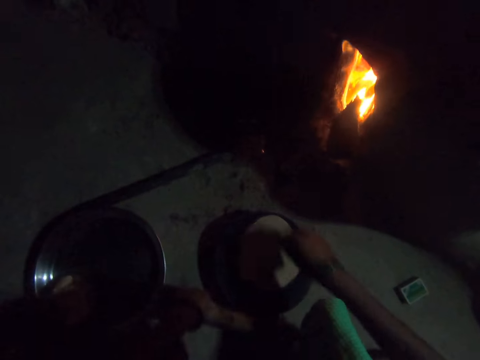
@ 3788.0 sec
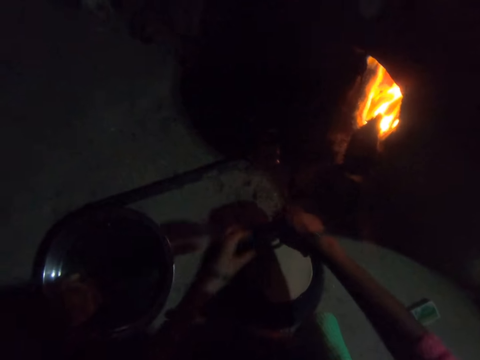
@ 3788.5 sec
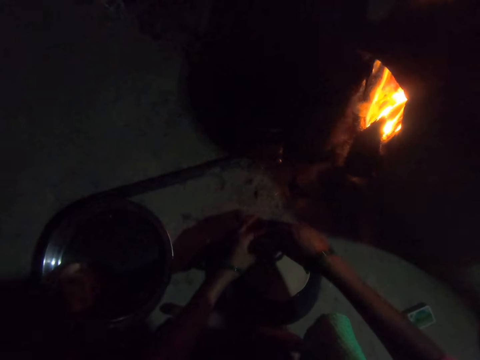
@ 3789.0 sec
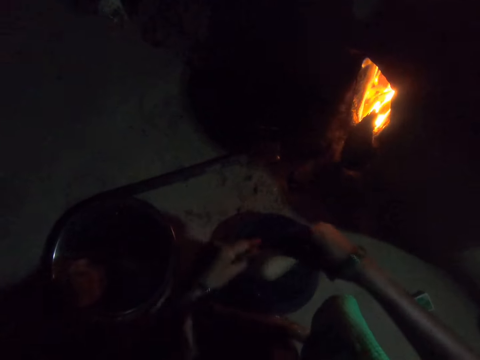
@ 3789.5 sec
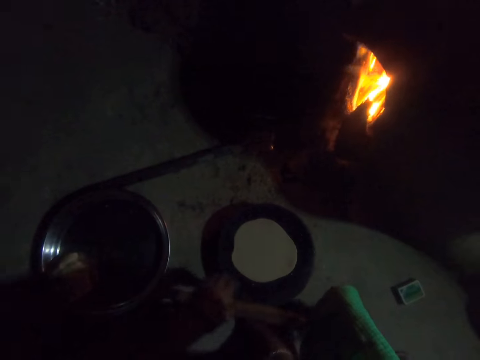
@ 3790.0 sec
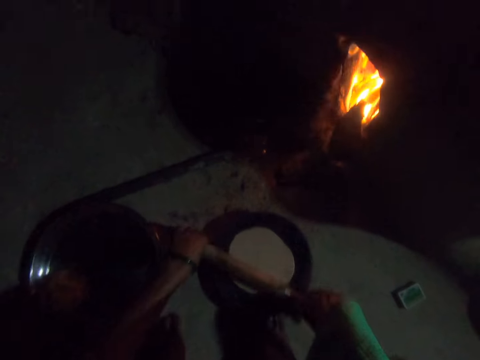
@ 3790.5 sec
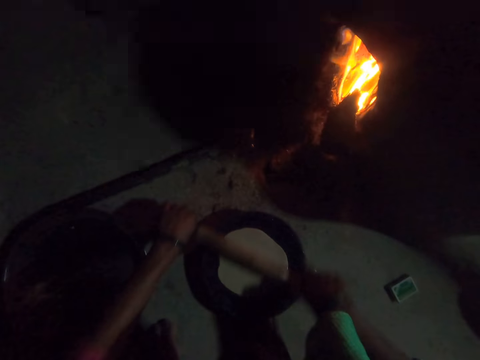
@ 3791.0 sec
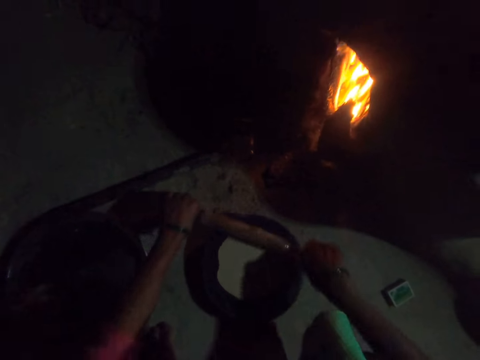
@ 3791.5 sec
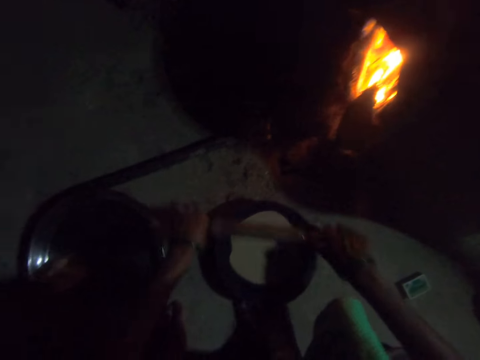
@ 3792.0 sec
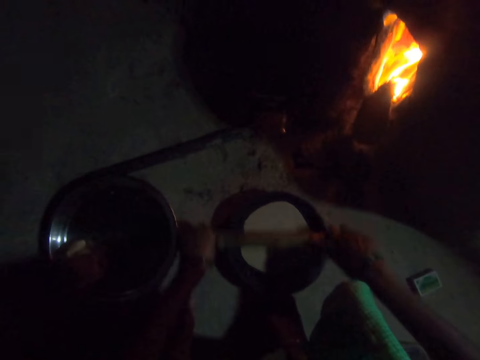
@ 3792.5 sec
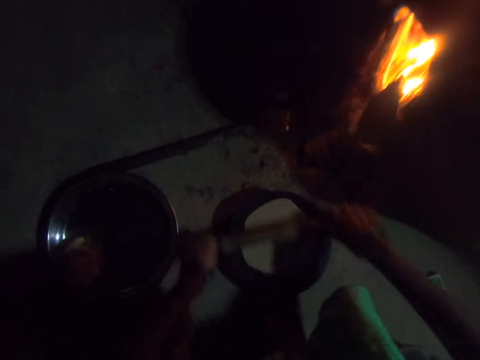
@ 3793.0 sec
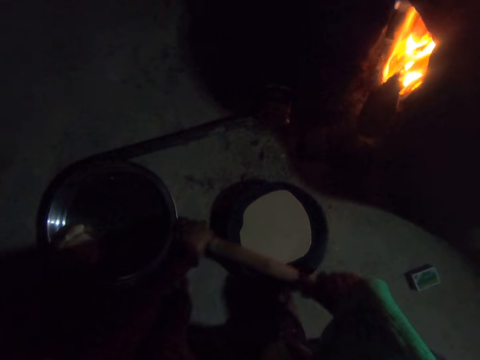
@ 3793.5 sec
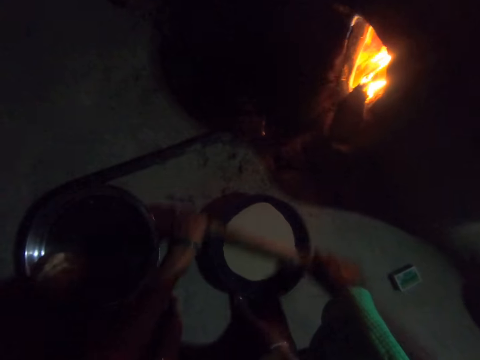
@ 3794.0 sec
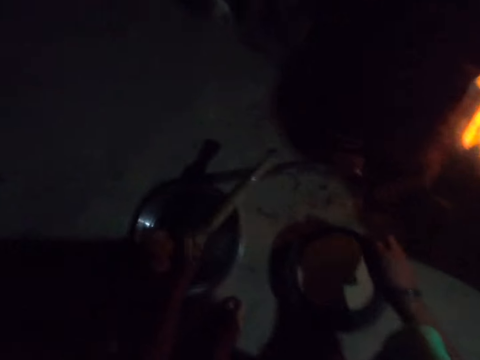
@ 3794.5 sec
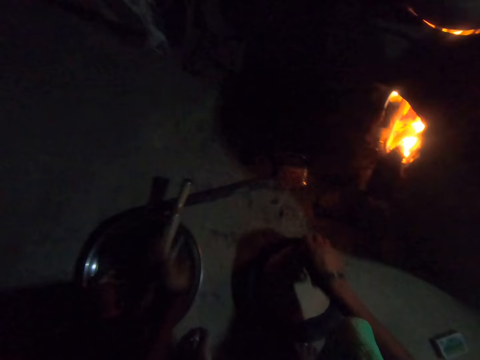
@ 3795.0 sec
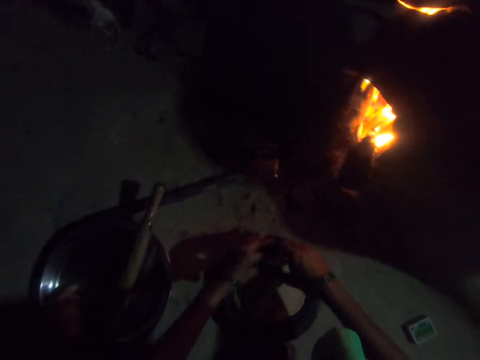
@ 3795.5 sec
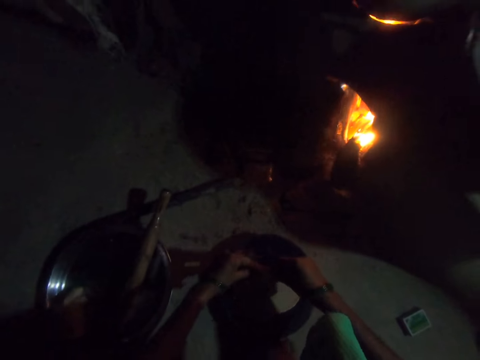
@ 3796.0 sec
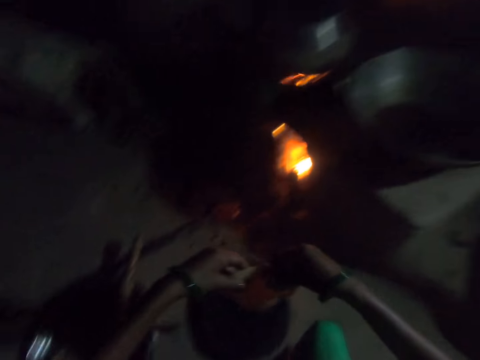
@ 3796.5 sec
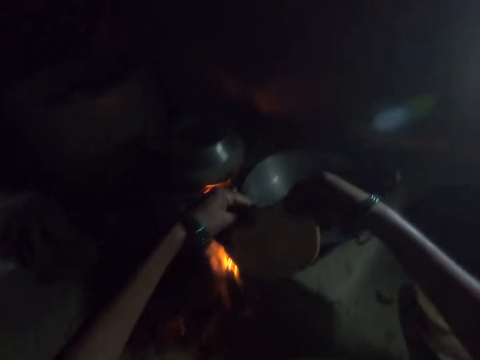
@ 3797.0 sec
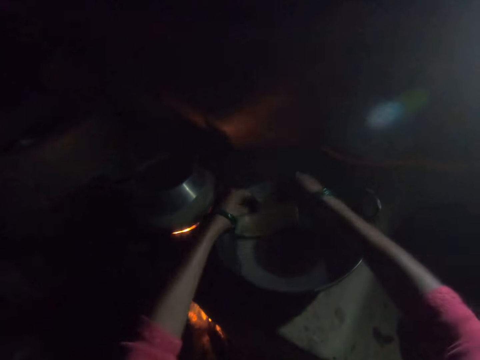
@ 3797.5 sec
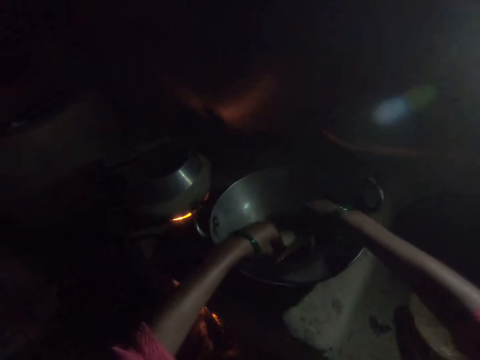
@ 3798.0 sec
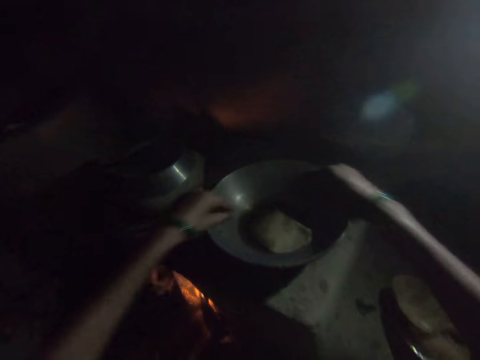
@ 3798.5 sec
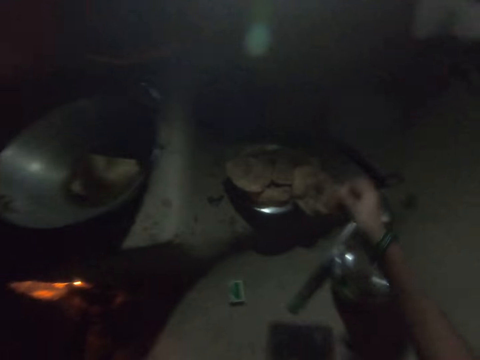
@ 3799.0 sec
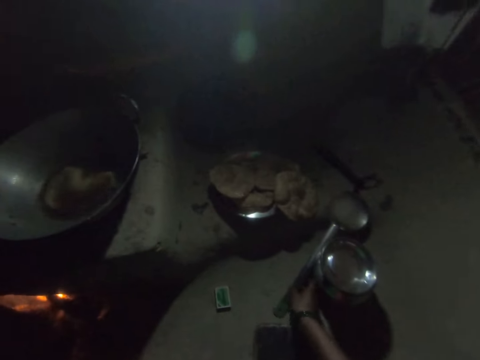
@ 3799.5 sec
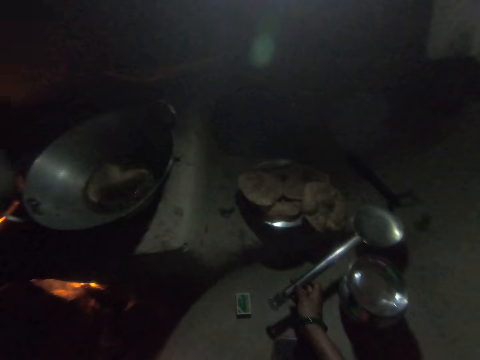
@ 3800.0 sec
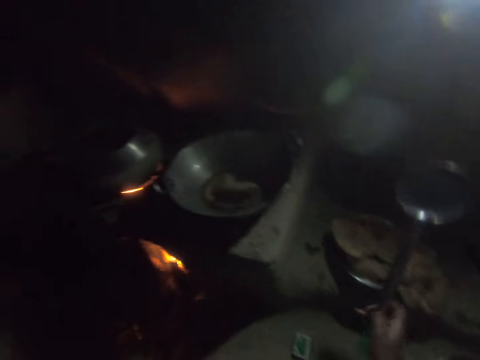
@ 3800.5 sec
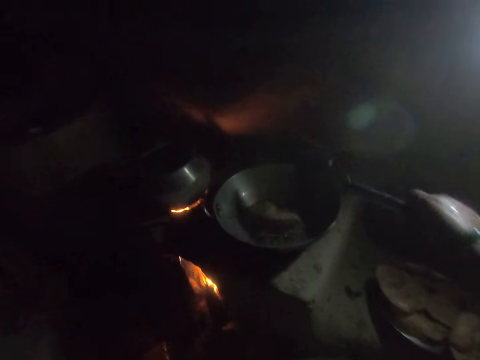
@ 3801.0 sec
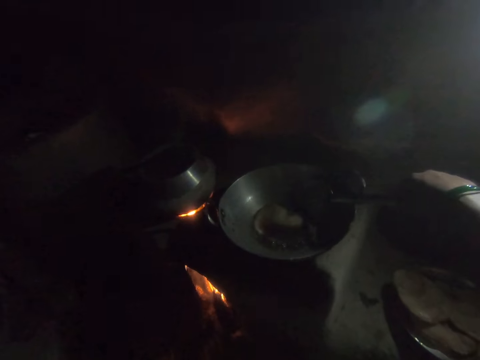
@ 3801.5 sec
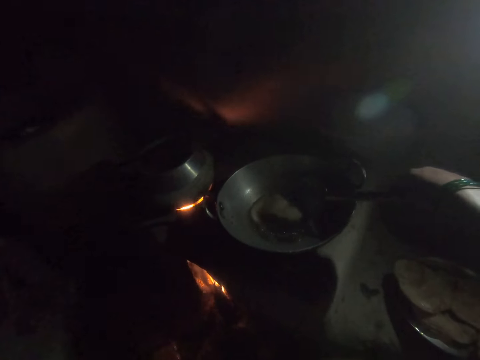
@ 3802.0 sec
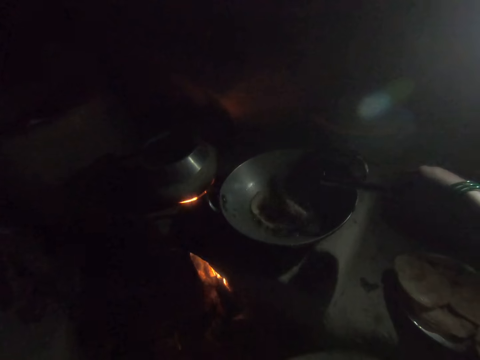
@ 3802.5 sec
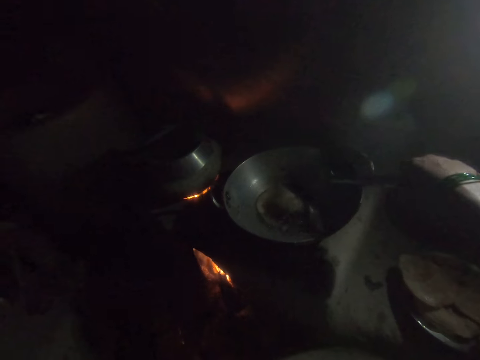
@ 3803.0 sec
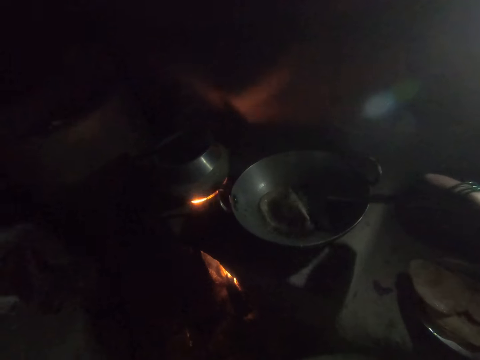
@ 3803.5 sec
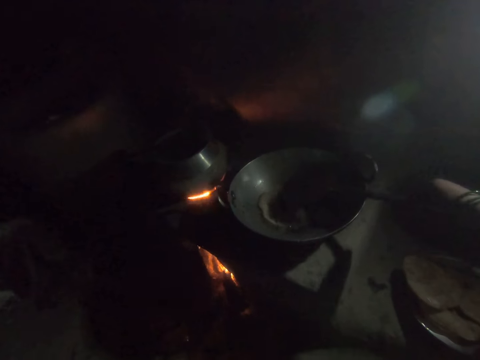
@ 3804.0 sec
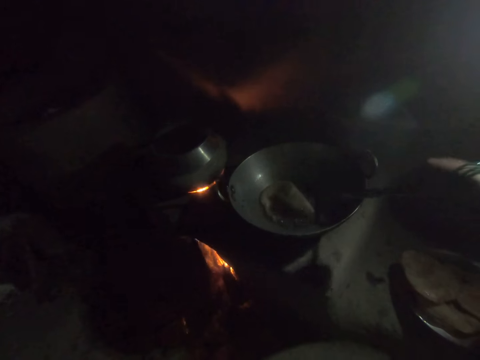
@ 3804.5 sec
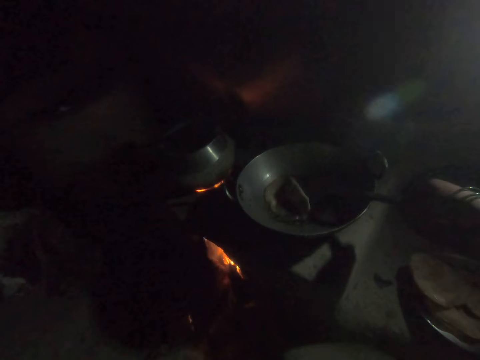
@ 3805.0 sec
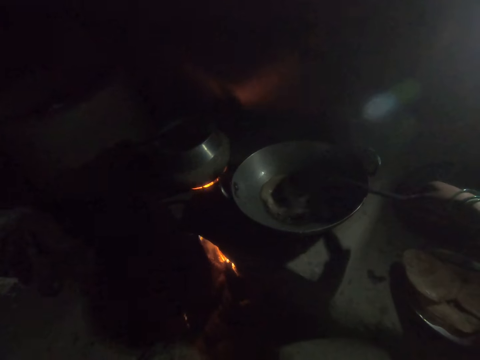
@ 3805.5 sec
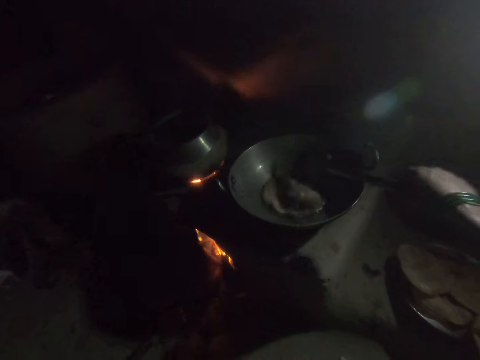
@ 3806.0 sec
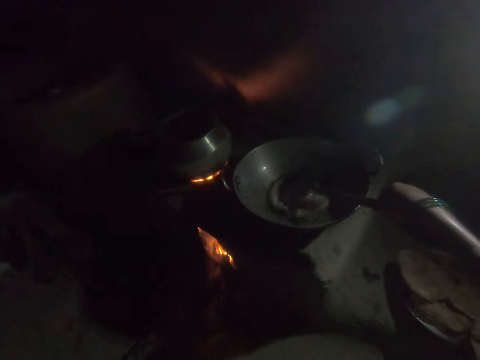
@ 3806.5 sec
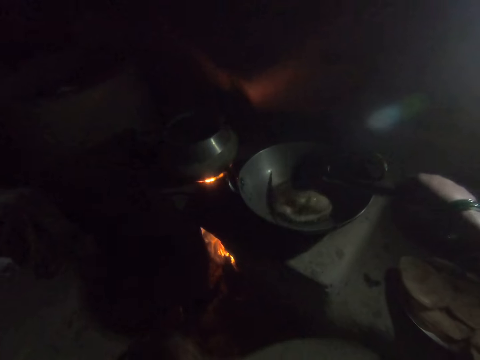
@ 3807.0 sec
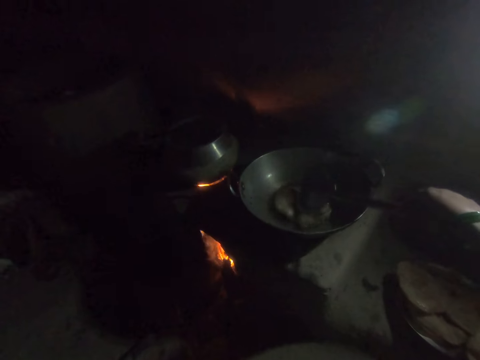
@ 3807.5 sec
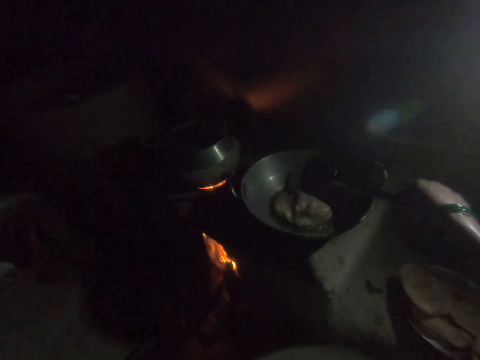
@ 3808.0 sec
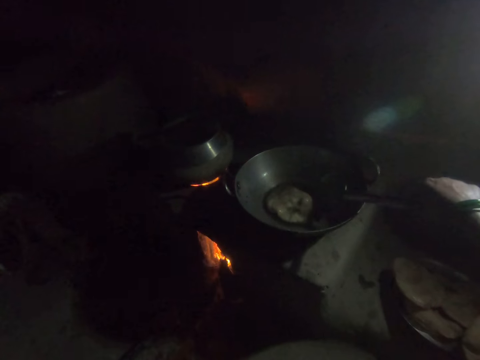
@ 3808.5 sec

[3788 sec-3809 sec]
The camera wearer turns the rolled out dough upside down on the rolling board. She rolls the dough with the rolling pin on the rolling board. She places the rolling pin on the bowl. She picks up the dough from the rolling board with both her hands. She places the dough into a frying pan. She picks up a spoon from the floor with her right hand. She turns the dough in the frying pan with the spoon in her right hand. She makes the dough in the frying pan.

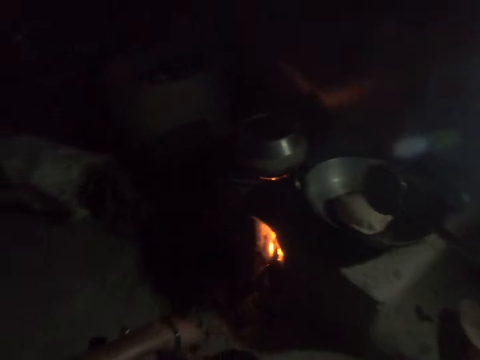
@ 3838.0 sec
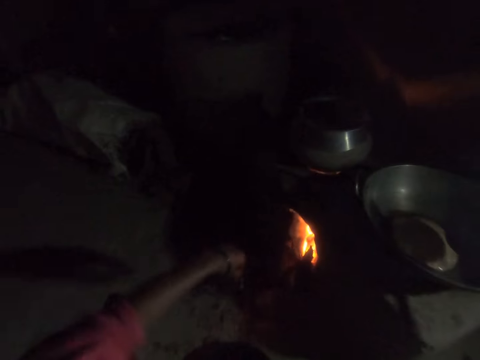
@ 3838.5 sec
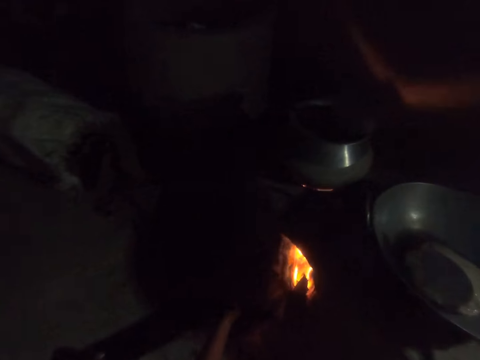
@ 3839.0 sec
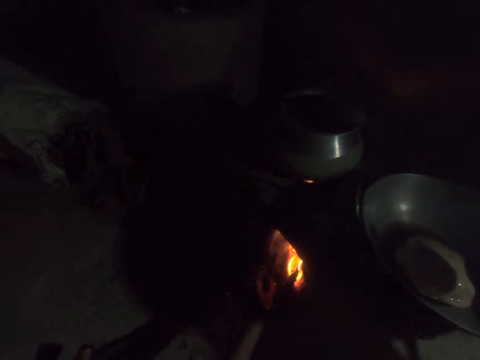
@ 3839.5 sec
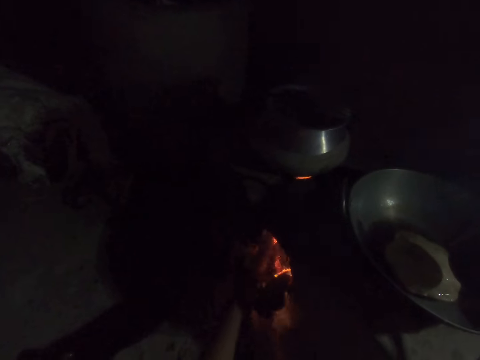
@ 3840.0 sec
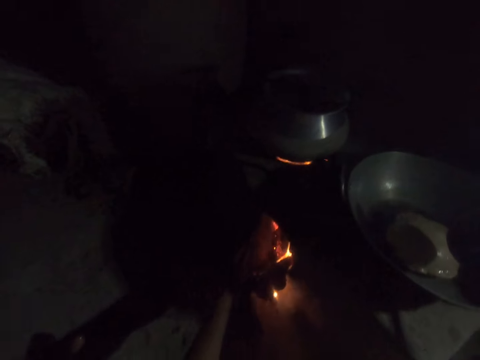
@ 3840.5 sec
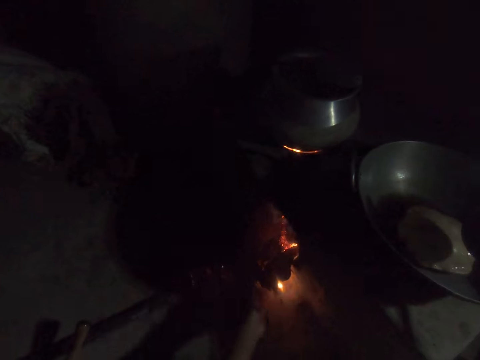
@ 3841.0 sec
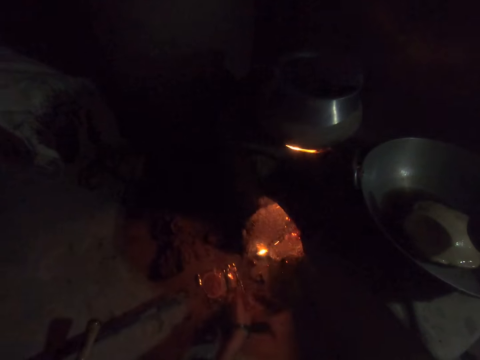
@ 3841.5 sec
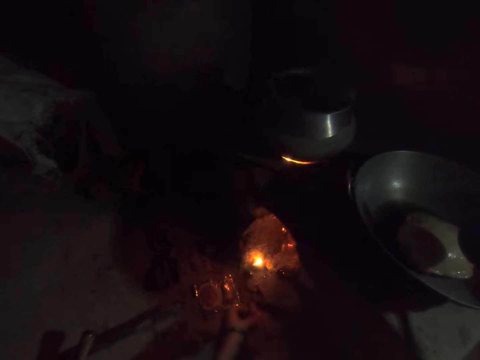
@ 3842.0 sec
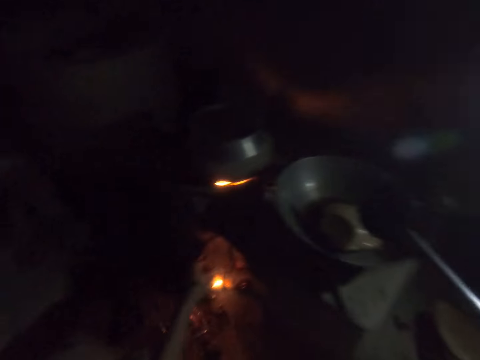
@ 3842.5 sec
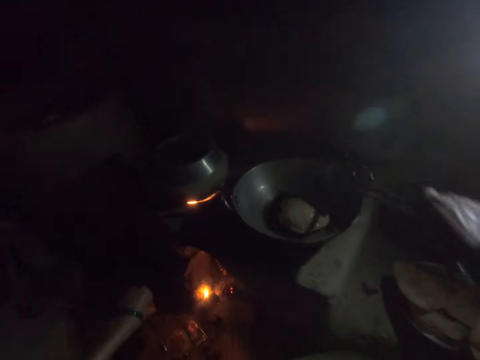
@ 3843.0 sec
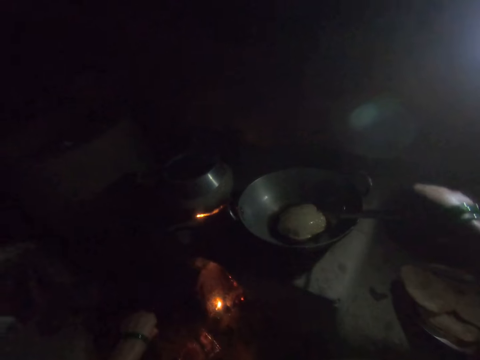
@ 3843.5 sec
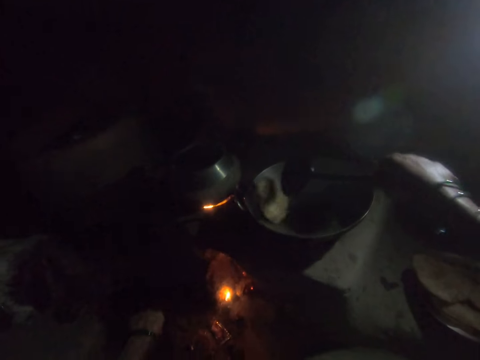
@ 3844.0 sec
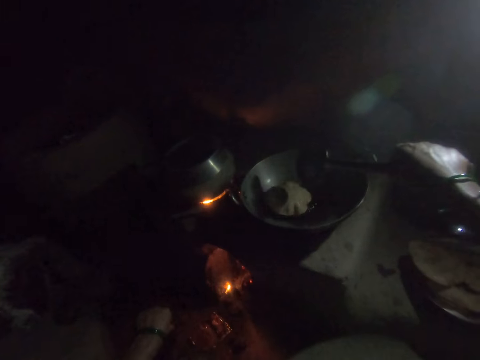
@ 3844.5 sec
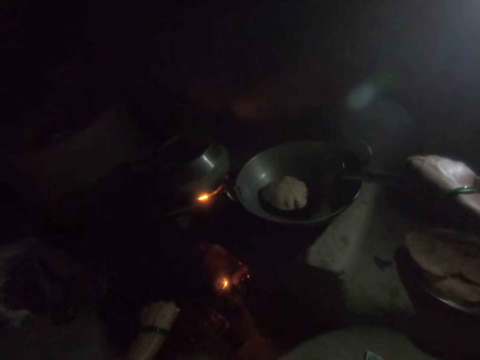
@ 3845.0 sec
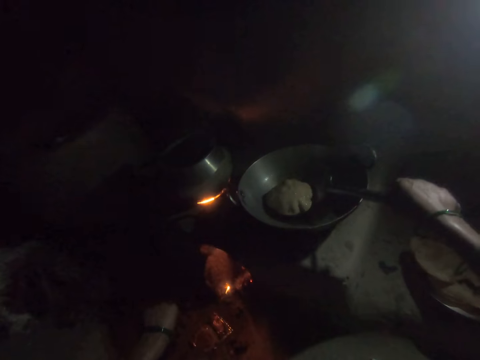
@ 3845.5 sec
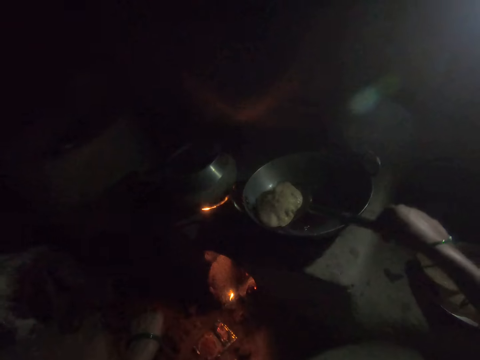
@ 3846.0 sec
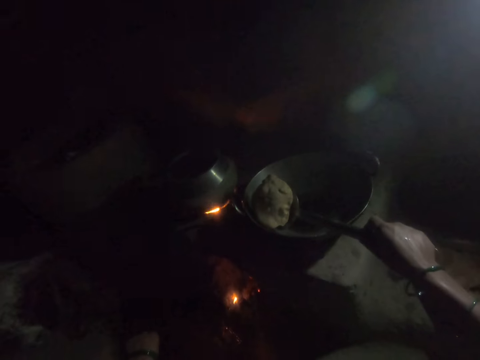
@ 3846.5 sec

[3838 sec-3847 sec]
The camera wearer adjusts the wood in the fire burner with her left hand. She inserts firewood into the cooker. She turns the dough in the frying pan with the spoon in her right hand. She makes the bread in the frying pan.
